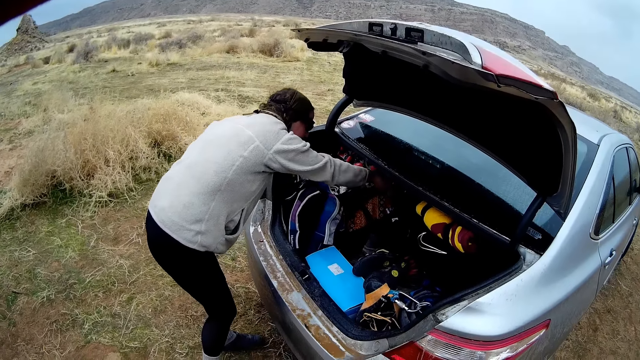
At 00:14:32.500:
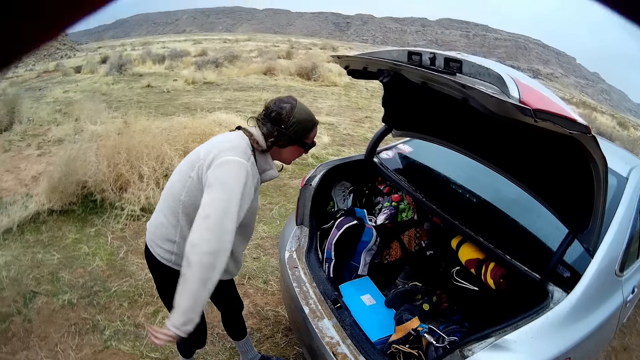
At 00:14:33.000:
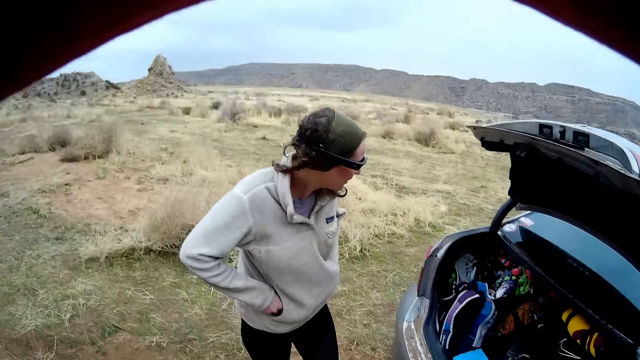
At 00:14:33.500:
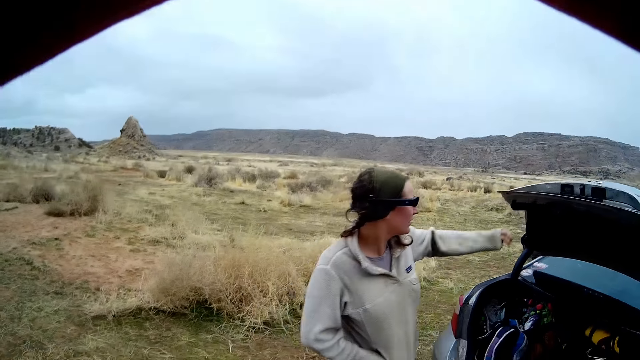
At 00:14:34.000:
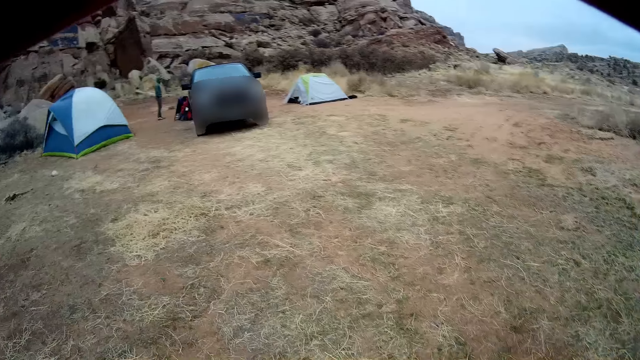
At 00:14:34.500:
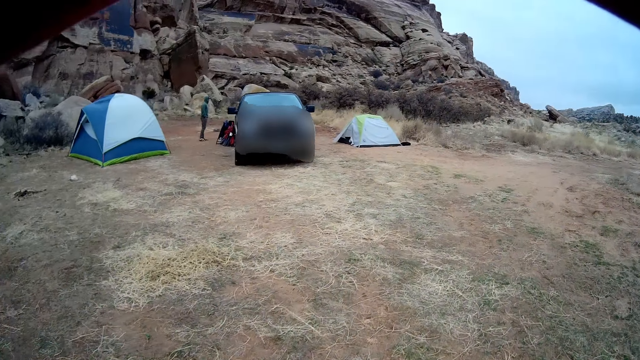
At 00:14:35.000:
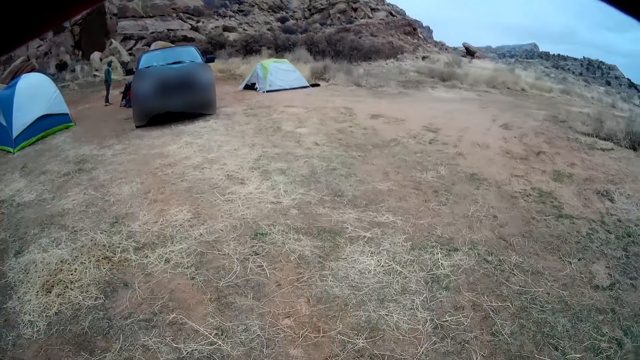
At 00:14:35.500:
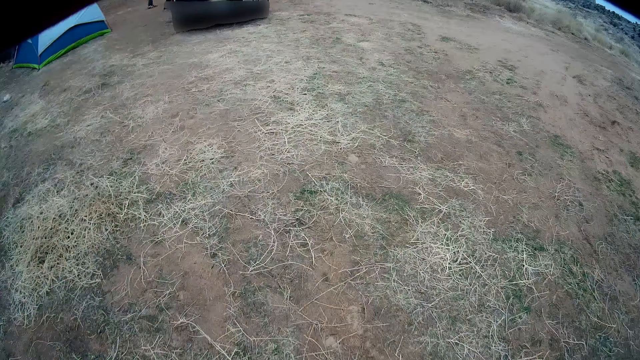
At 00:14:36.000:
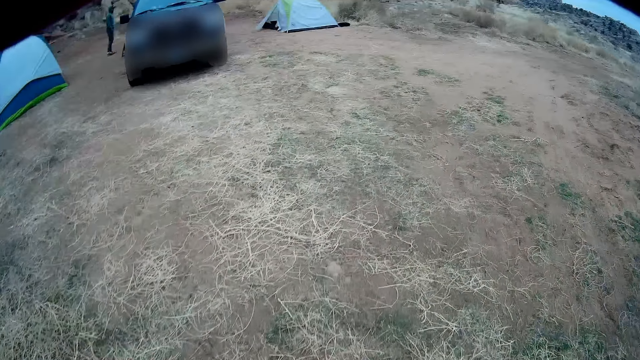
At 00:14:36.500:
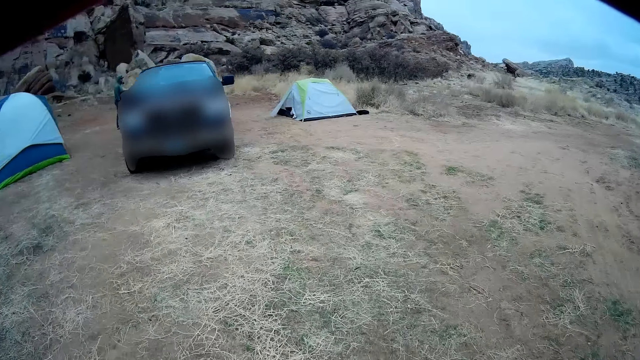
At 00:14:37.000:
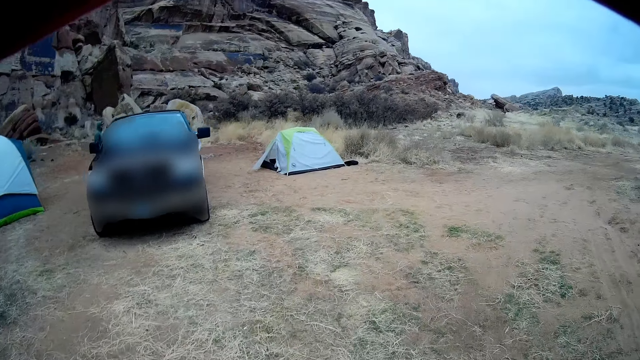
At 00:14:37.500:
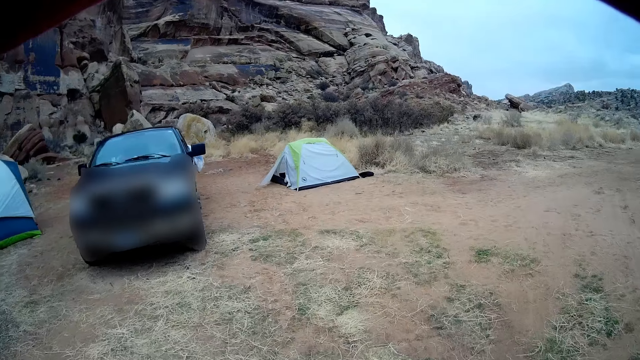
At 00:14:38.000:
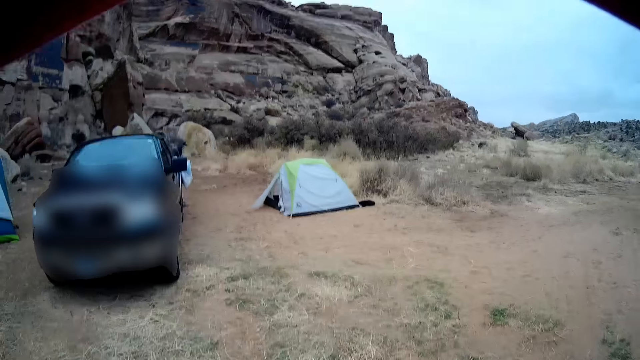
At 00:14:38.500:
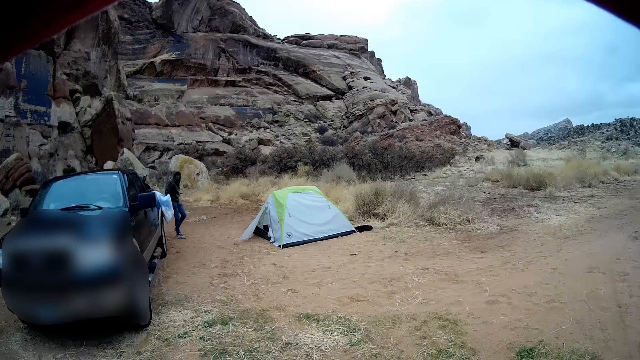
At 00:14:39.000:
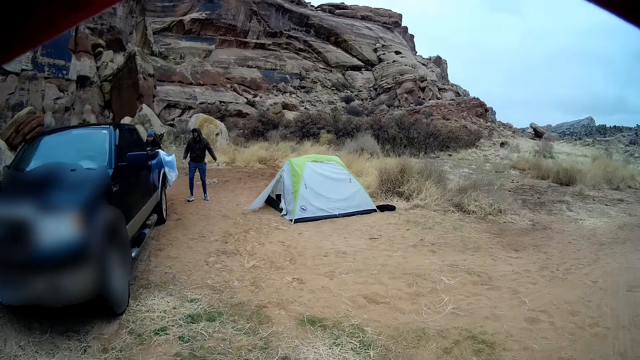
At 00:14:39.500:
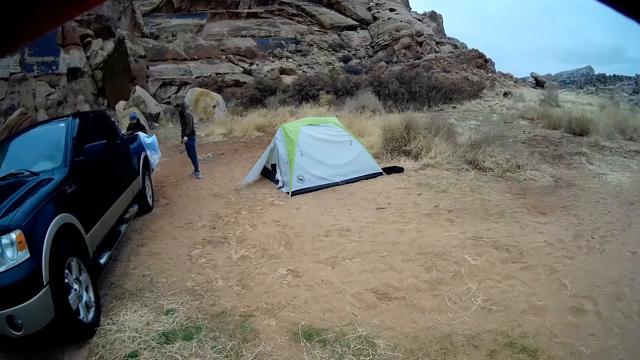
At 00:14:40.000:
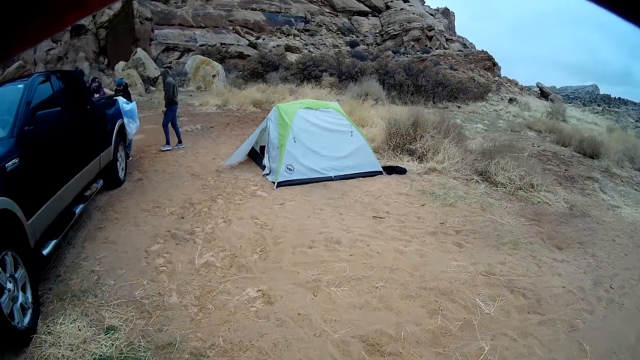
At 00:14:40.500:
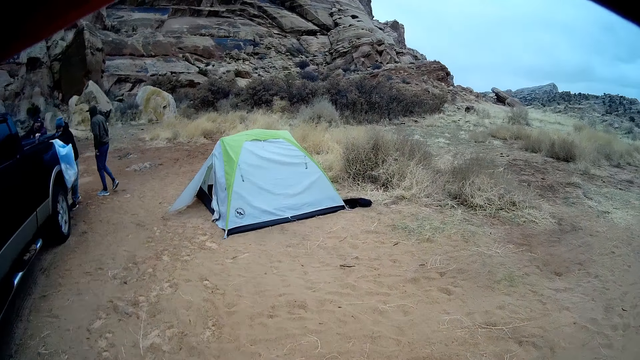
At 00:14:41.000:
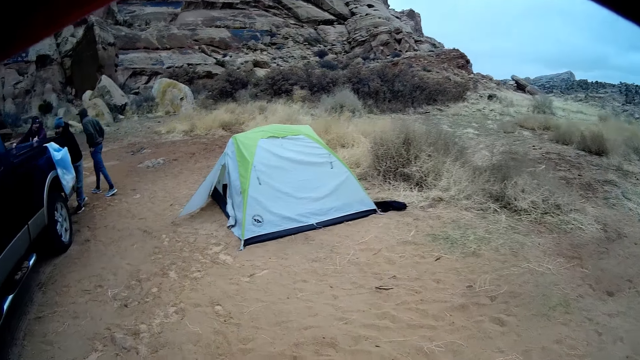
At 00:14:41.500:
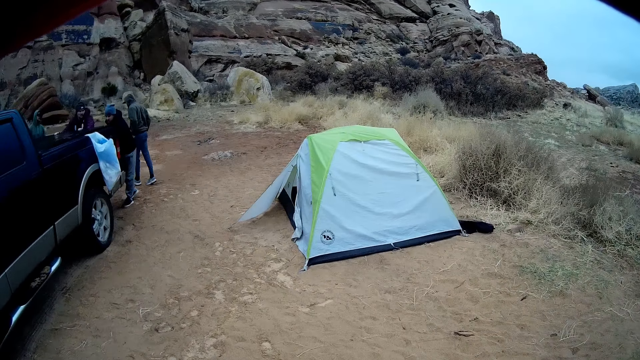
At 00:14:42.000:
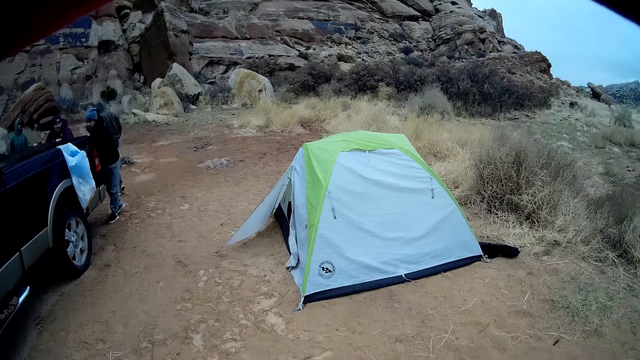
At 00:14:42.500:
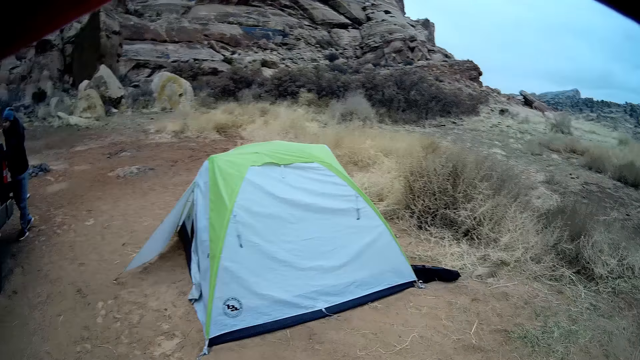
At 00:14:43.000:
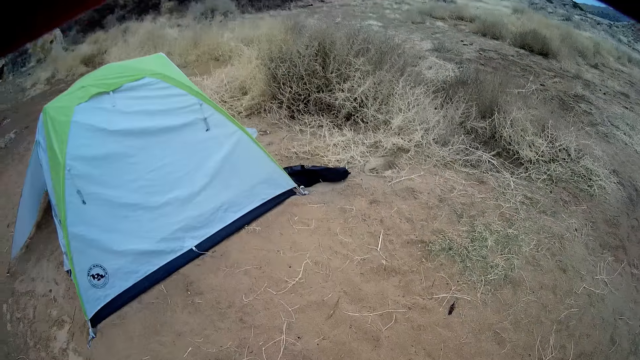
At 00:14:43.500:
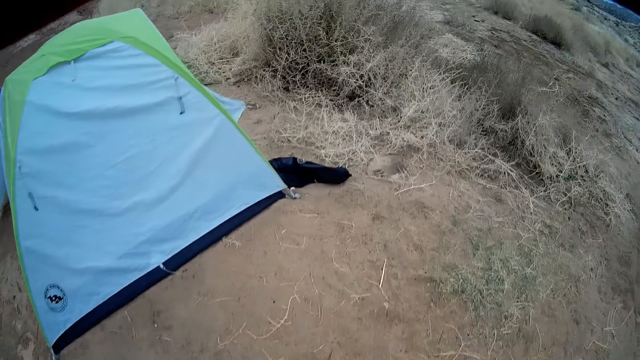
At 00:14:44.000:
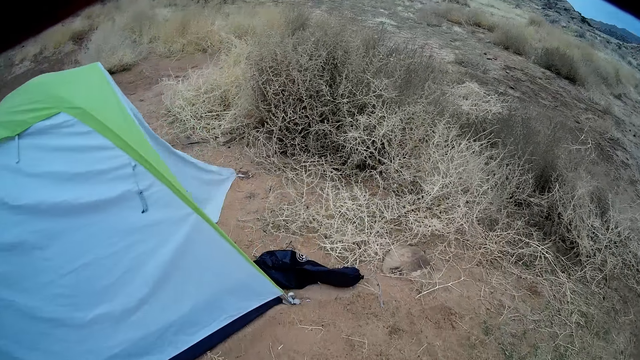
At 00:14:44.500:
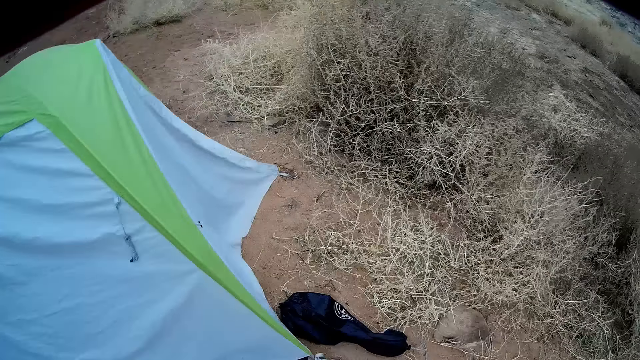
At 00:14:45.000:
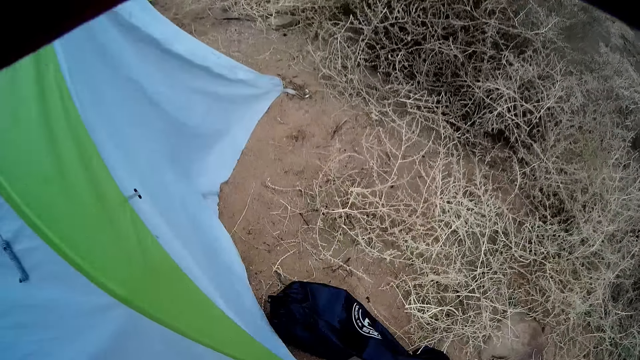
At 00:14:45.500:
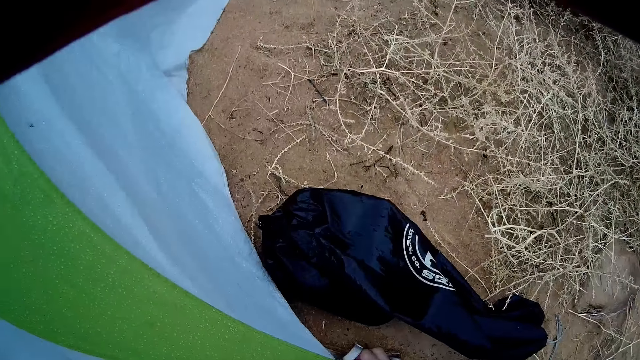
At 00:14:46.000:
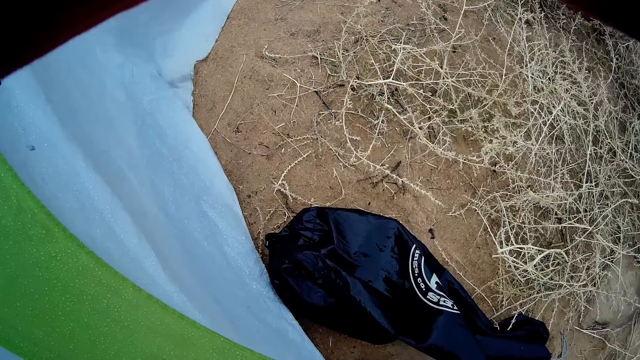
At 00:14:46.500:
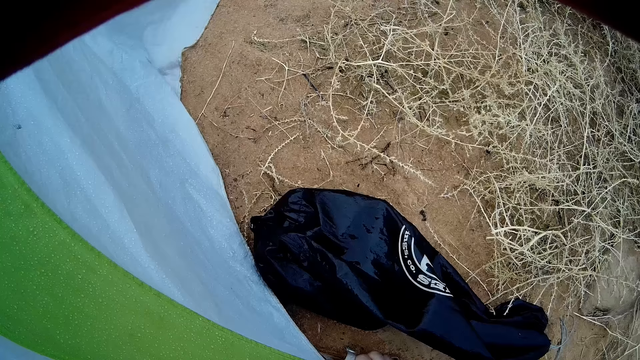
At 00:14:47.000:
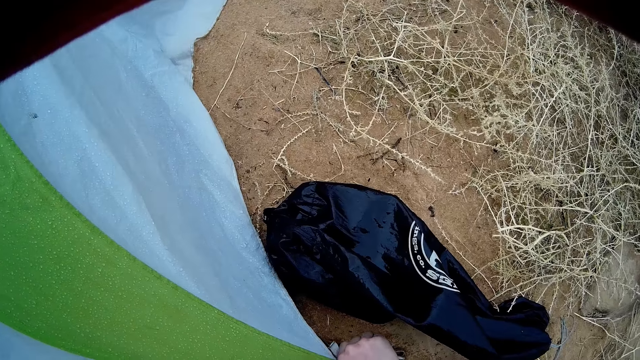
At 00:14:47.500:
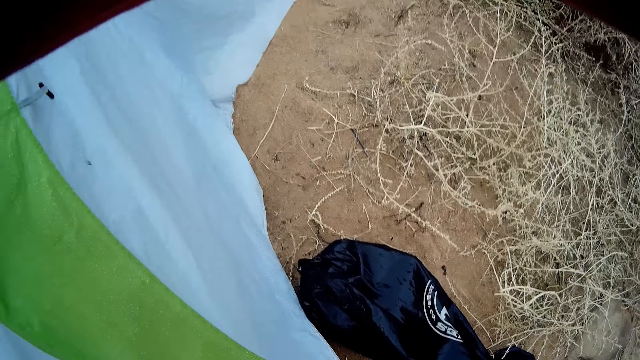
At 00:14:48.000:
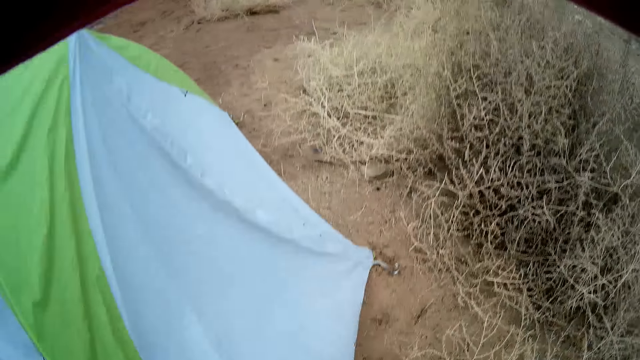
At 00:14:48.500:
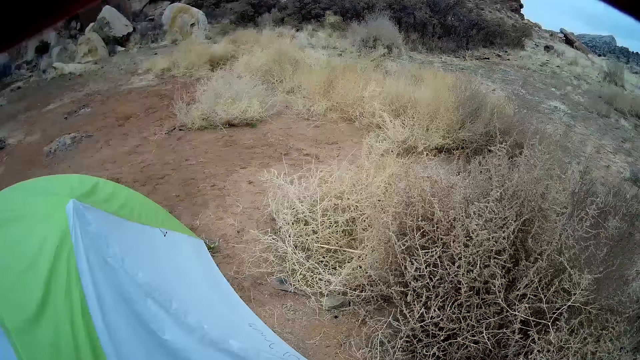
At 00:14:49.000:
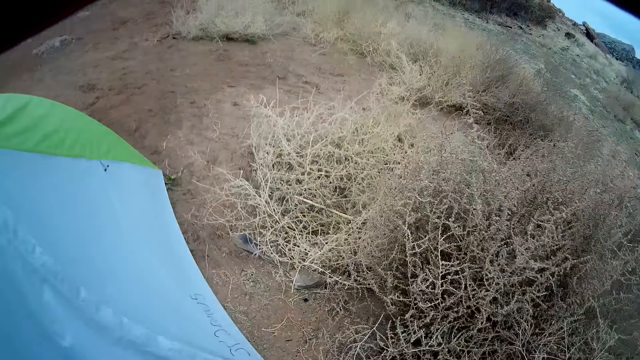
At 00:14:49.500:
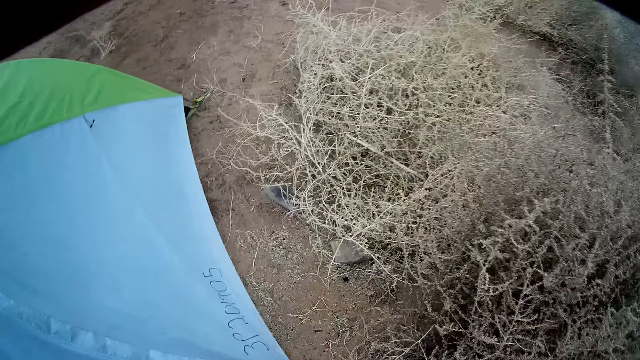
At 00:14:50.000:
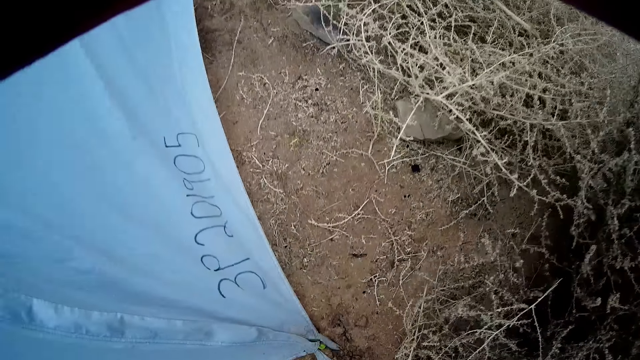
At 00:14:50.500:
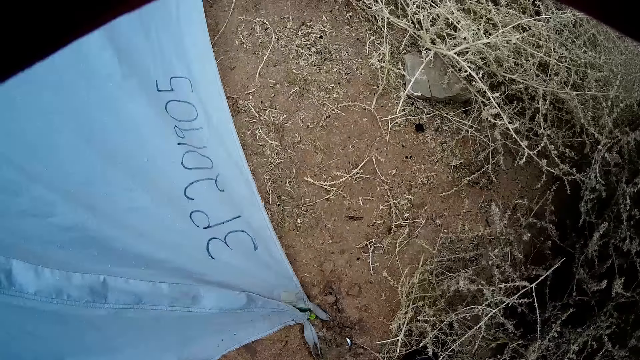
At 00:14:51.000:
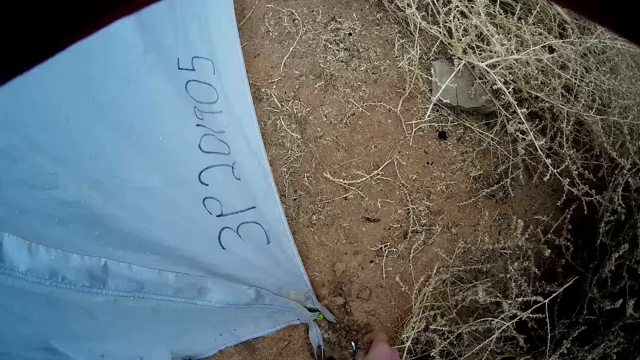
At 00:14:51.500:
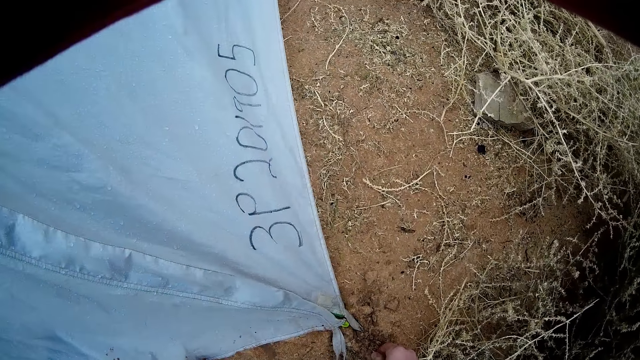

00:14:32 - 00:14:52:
A man puts his hands in the pocket. The camera wearer walks around the field. Another man walks back and forth behind a car. The camera wearer walks towards a tent. They pick something from the ground. They untie the ropes supporting the tent.
